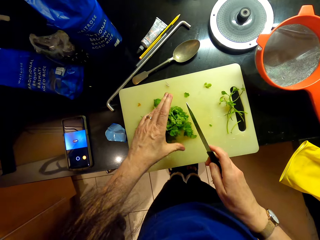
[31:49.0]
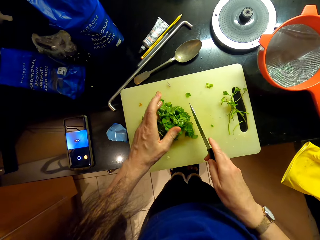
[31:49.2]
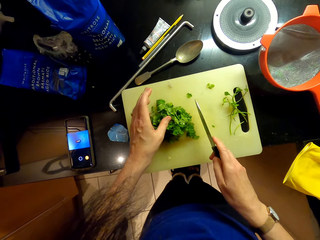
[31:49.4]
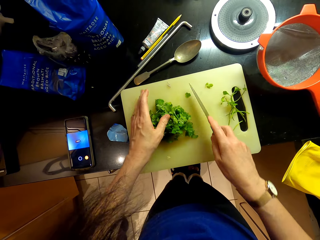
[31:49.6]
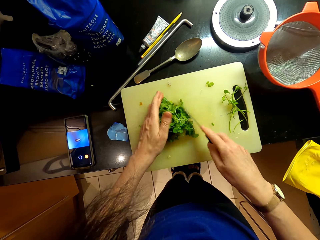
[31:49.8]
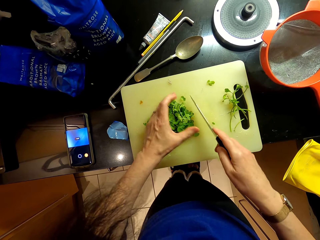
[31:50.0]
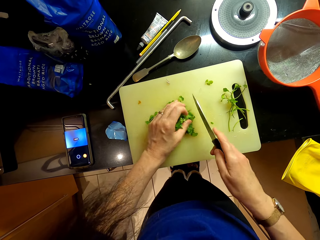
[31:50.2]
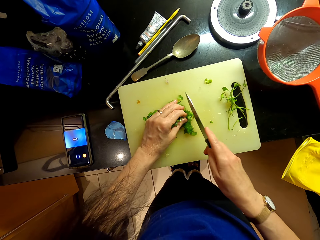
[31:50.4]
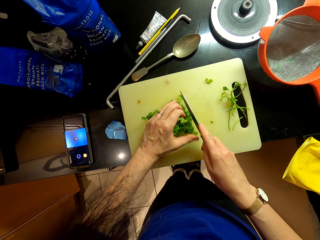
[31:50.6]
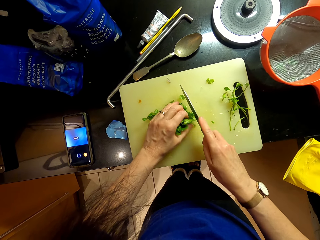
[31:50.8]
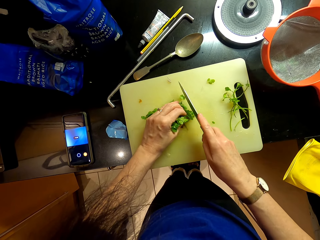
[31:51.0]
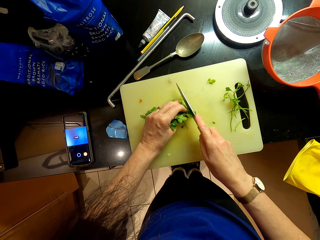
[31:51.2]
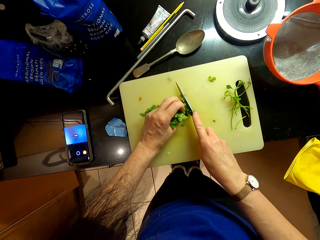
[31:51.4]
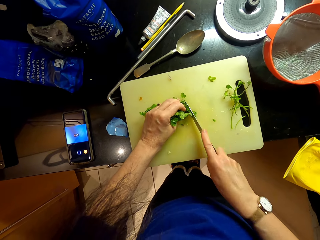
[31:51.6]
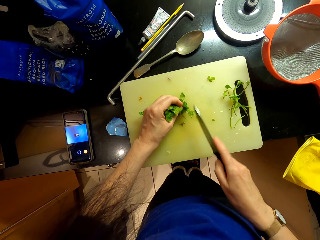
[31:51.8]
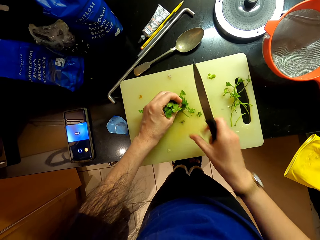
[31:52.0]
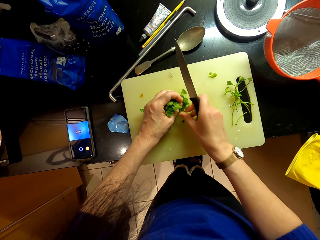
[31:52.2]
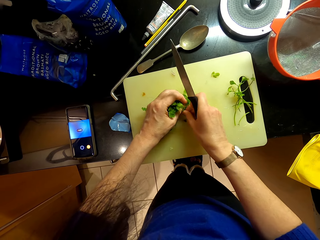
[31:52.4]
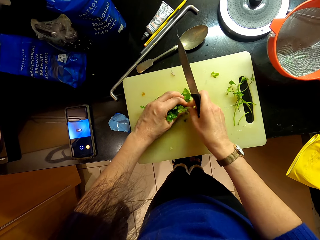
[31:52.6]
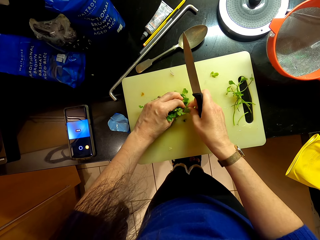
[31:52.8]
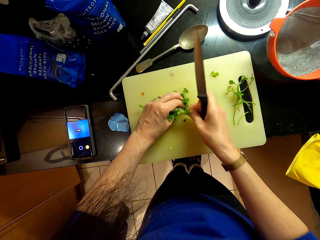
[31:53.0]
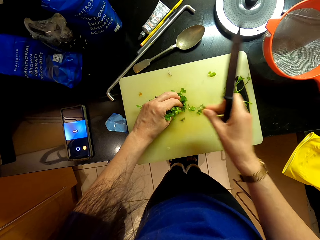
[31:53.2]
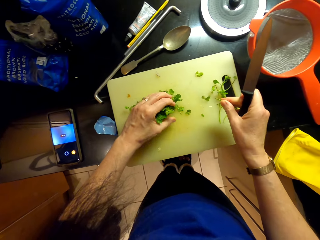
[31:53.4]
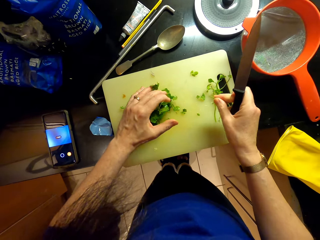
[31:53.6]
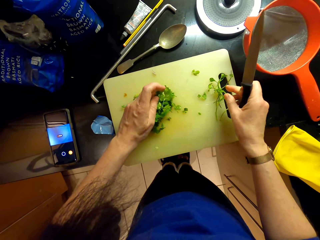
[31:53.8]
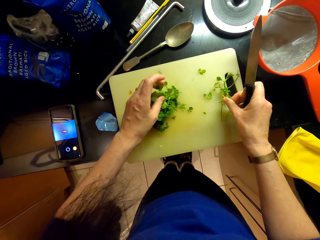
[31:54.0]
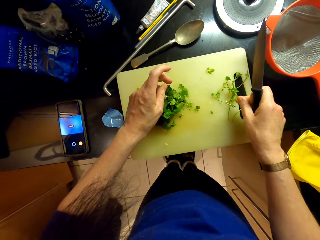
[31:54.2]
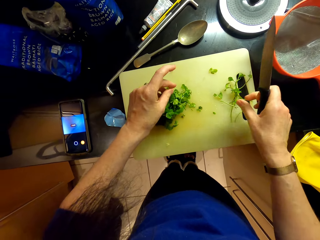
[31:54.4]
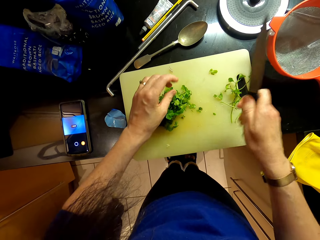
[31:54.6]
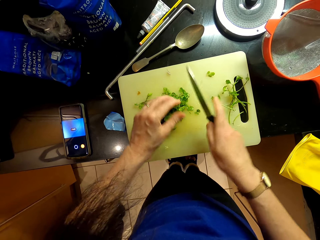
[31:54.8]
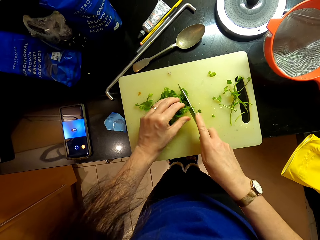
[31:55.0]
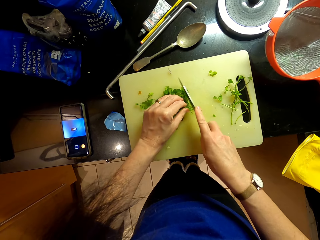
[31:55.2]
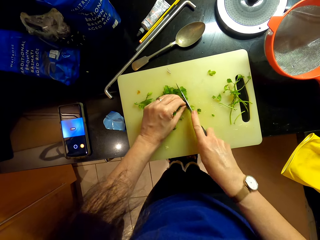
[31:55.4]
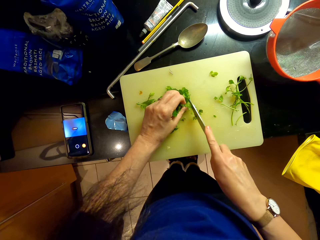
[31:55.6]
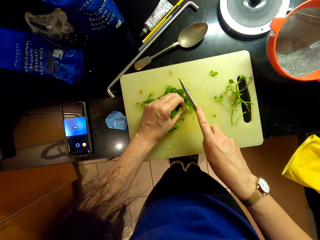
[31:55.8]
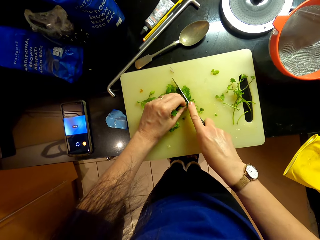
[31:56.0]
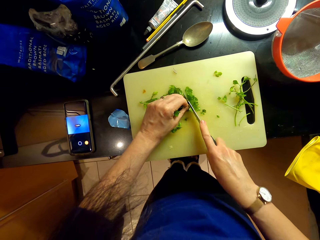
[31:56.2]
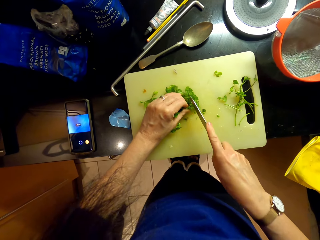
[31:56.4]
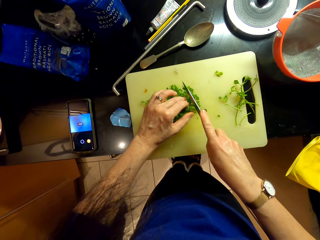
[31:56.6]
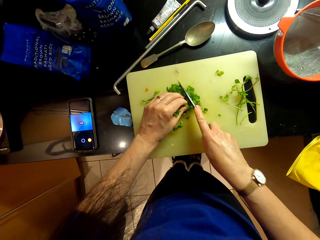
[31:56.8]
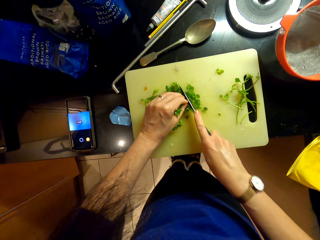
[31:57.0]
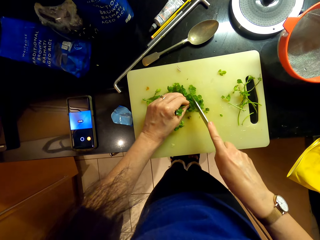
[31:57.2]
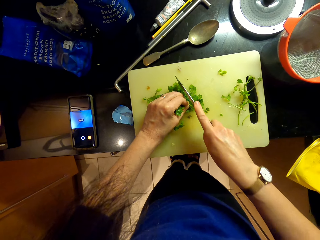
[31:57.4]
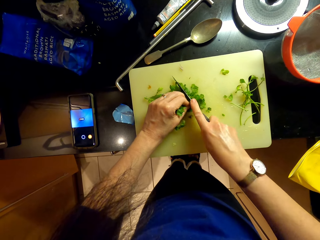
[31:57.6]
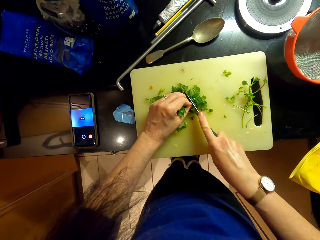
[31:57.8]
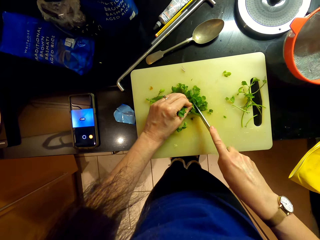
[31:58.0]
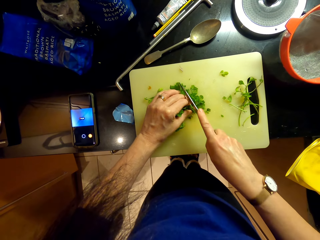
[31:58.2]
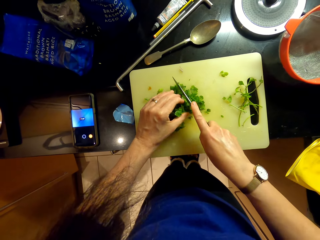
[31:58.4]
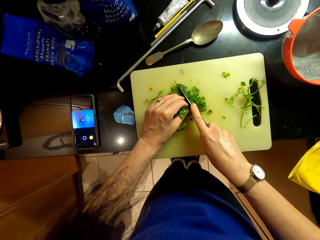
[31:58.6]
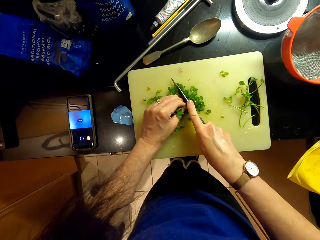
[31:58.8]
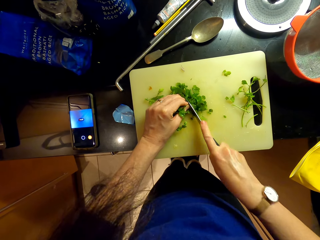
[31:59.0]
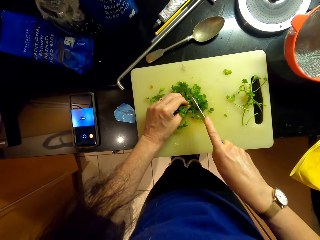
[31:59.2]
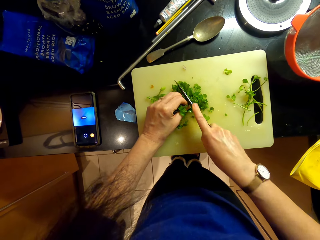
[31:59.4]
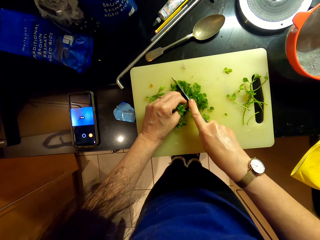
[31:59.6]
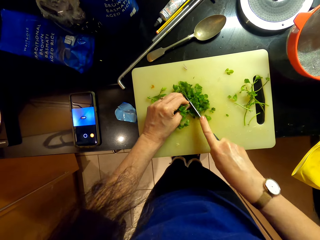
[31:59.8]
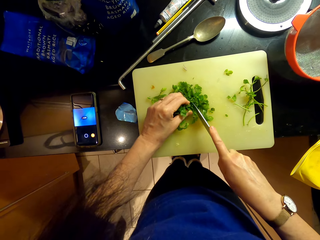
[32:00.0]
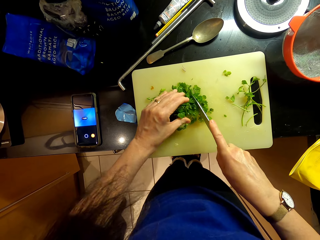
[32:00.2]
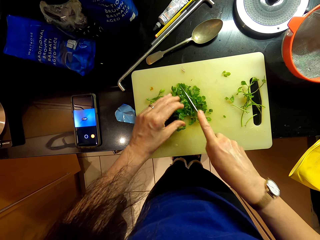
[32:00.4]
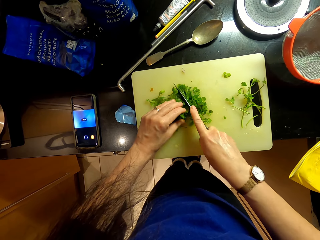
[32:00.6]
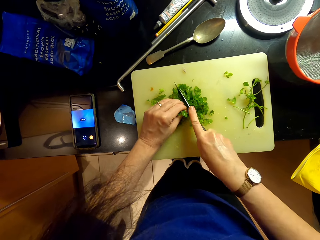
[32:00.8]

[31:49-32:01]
The camera wearer cuts the coriander leaves. They remove a coriander stem and drop the coriander stem. They cut the coriander.

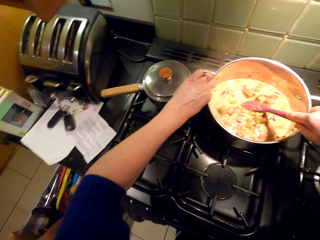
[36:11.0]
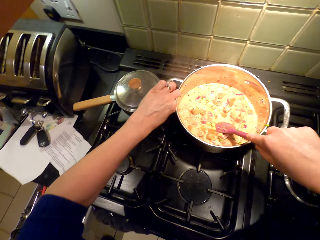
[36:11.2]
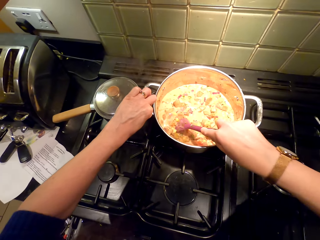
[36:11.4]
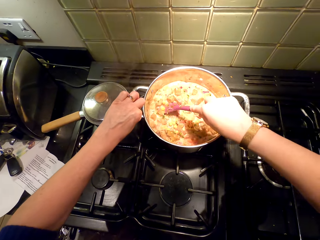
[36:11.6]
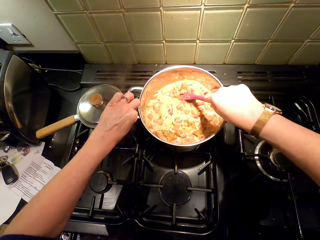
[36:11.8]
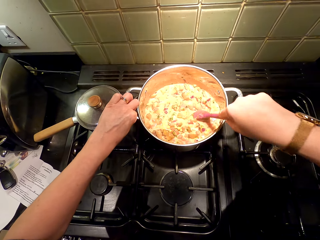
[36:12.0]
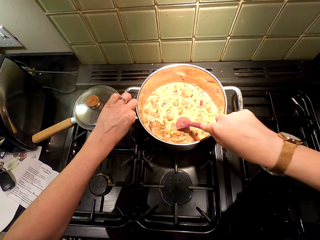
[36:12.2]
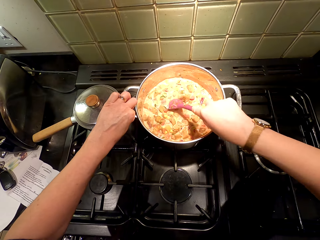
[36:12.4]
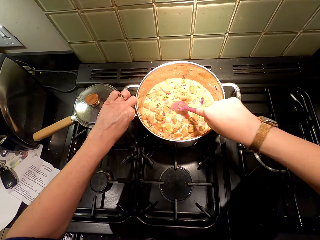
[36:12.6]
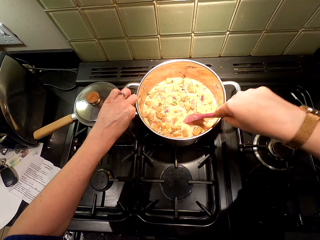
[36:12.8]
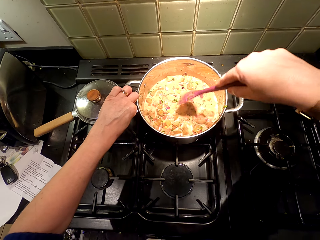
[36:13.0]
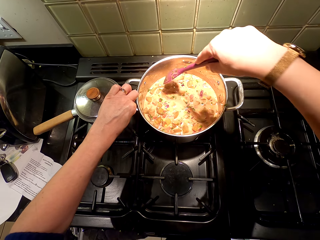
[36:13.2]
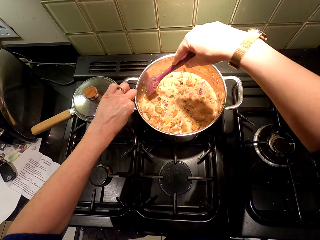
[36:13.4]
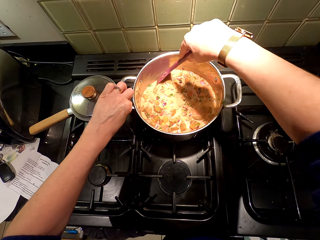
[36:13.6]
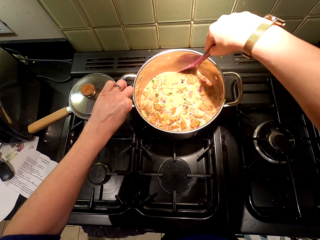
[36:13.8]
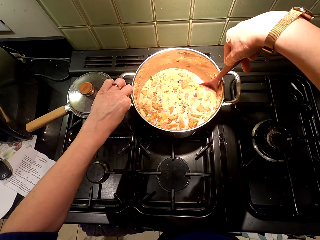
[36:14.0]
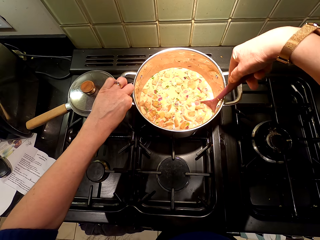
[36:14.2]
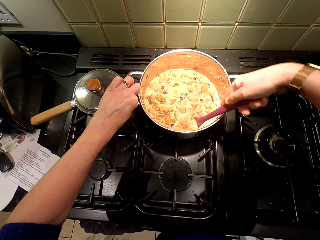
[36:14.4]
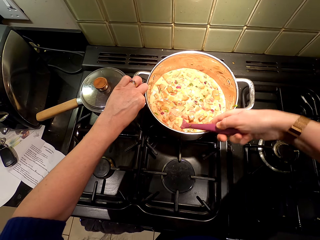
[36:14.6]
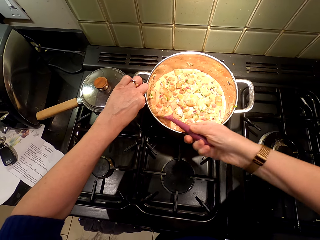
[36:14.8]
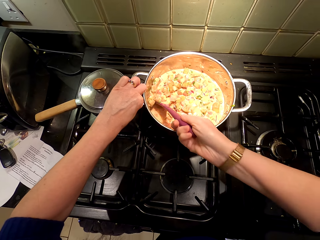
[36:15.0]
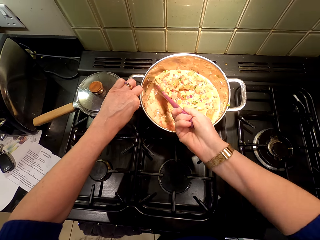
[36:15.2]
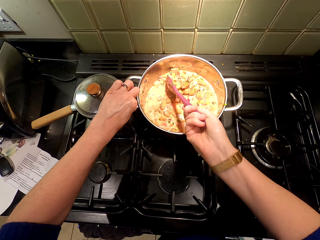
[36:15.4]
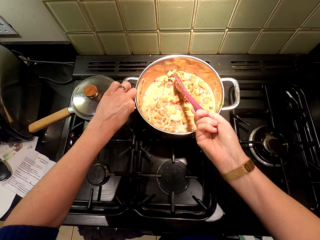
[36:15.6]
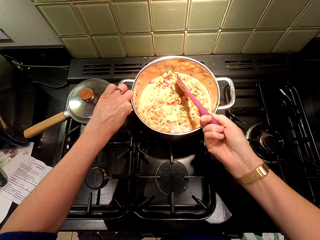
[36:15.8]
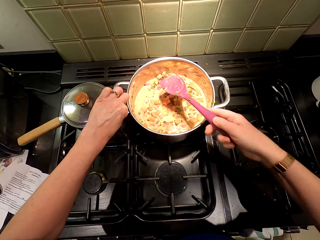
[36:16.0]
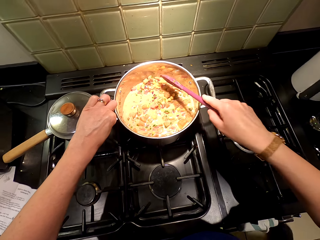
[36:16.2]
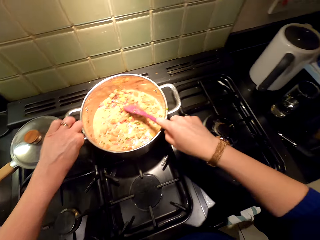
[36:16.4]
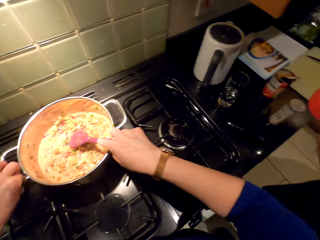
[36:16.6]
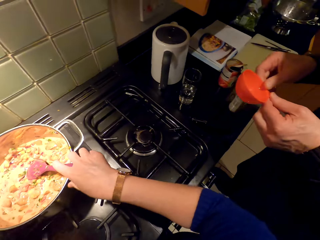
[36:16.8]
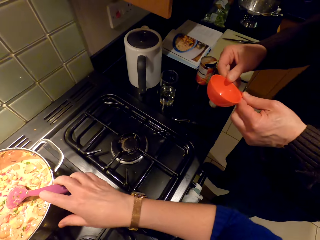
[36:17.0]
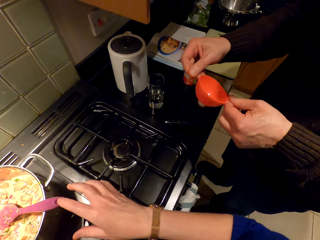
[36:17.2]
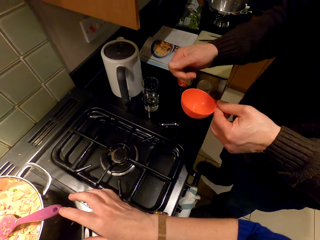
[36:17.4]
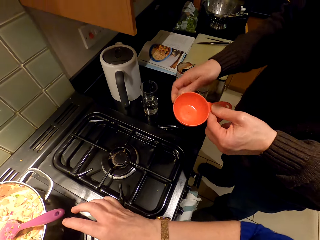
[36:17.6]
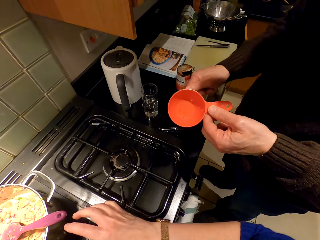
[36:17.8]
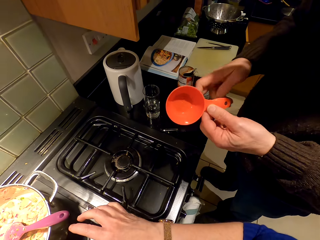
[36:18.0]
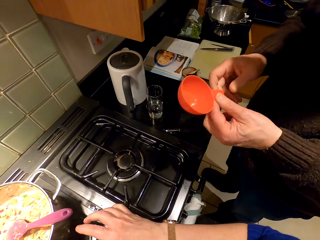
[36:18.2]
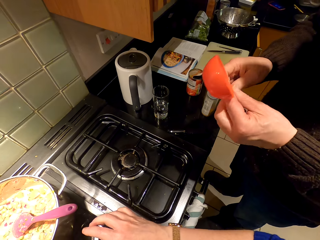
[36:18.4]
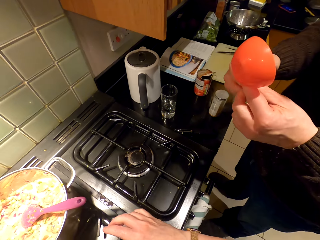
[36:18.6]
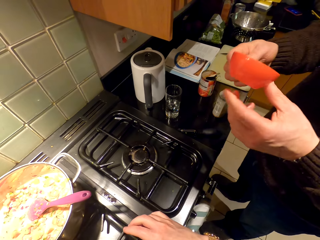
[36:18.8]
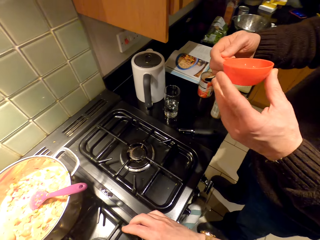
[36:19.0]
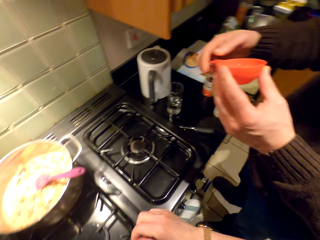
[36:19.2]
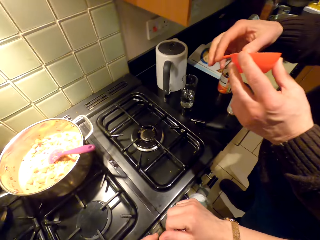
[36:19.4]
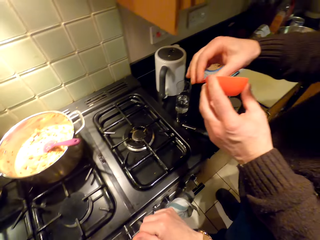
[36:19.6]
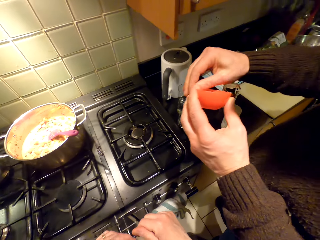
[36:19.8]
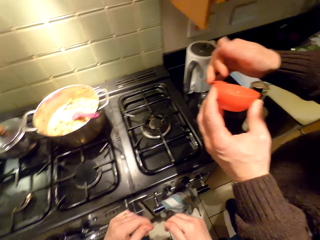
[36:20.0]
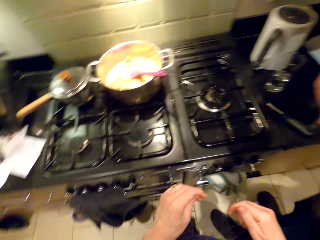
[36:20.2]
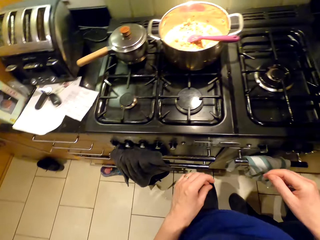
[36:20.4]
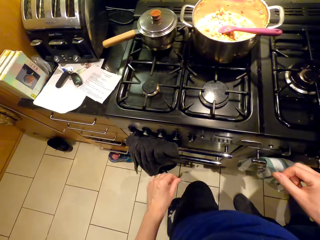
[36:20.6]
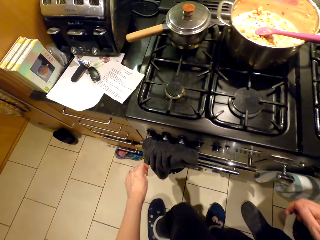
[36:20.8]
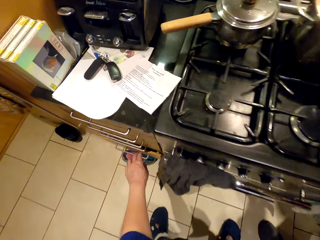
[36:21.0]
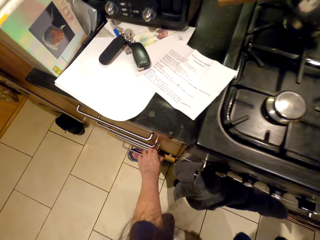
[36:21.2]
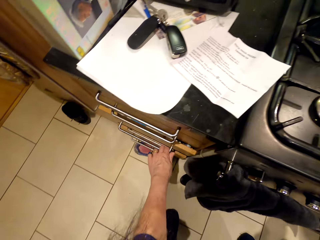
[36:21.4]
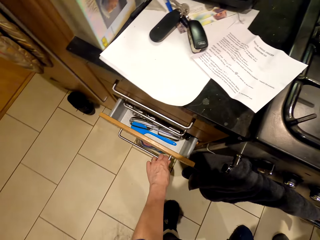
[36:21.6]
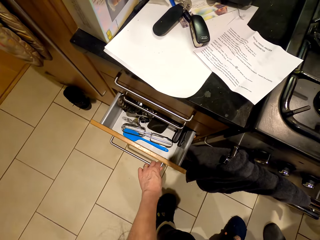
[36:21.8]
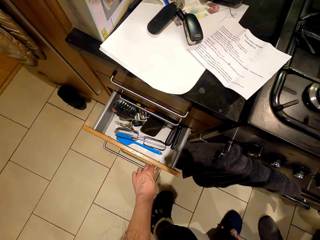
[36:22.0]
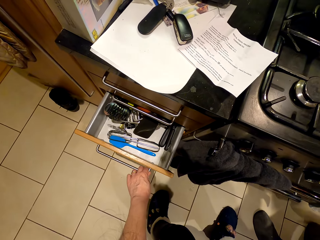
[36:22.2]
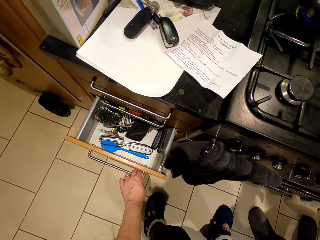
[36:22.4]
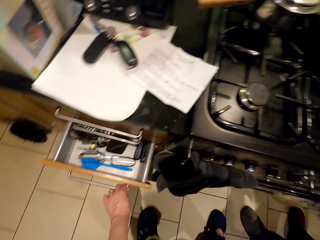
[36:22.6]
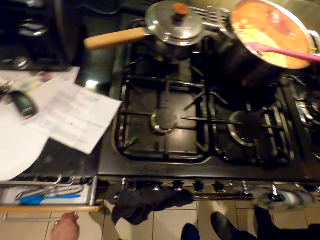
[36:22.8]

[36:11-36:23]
A person searches in the drawer. The person closes the drawer. The camera wearer stirs the food. They put a cooking stick in the cooking pot. The person holds a plastic spoon. The camera wearer looks around. The person shows the camera wearer a measuring cup. The camera wearer opens the drawer.
